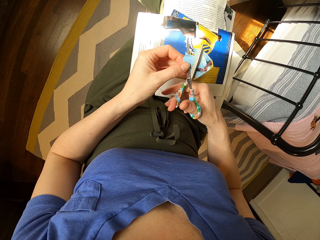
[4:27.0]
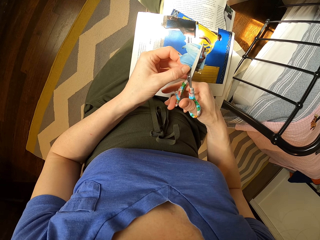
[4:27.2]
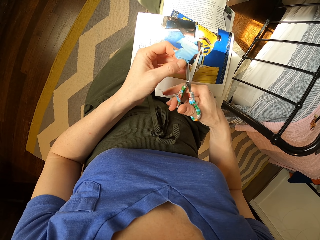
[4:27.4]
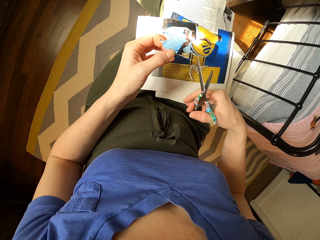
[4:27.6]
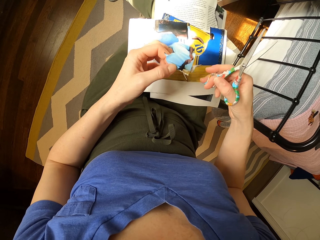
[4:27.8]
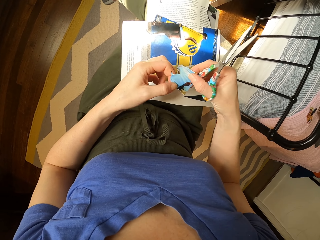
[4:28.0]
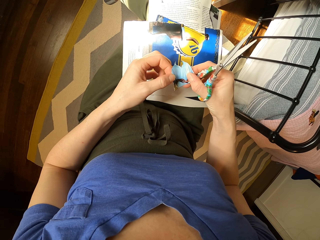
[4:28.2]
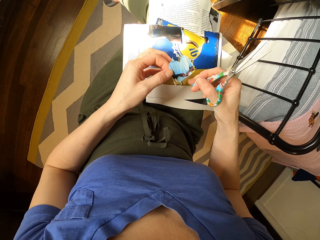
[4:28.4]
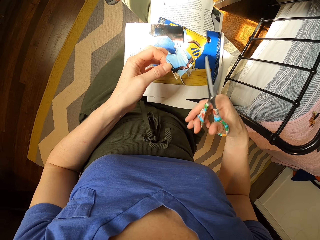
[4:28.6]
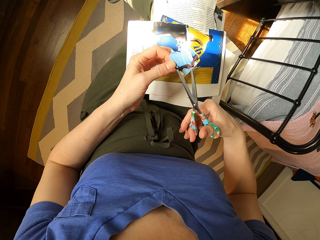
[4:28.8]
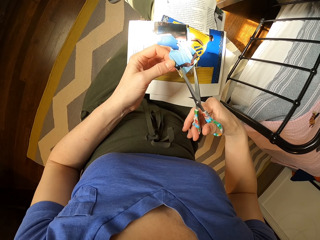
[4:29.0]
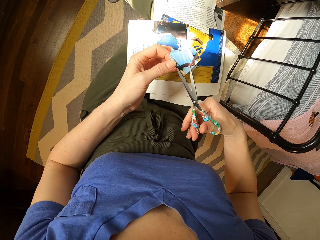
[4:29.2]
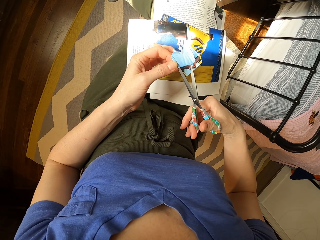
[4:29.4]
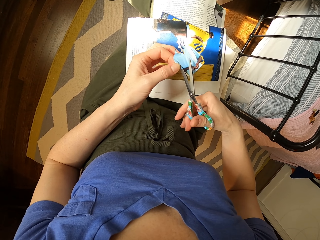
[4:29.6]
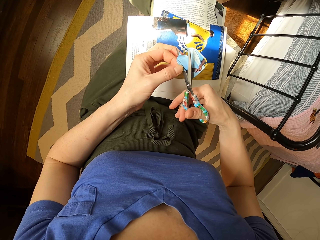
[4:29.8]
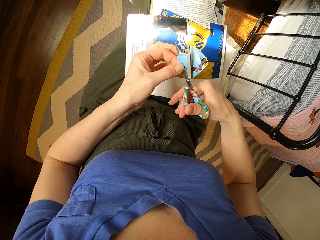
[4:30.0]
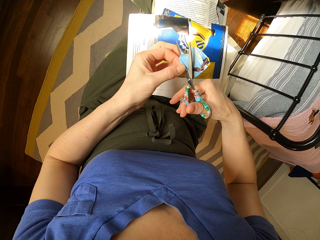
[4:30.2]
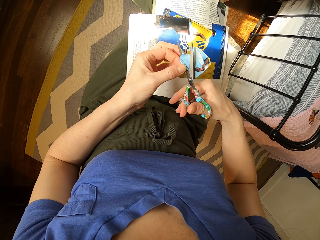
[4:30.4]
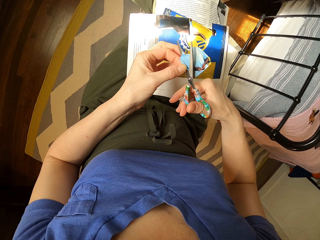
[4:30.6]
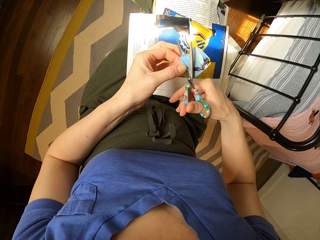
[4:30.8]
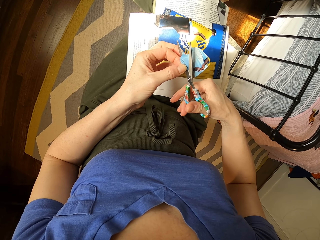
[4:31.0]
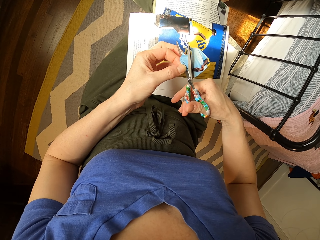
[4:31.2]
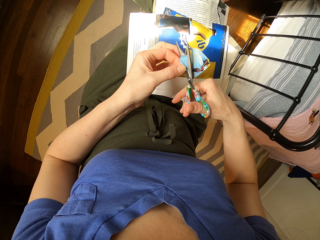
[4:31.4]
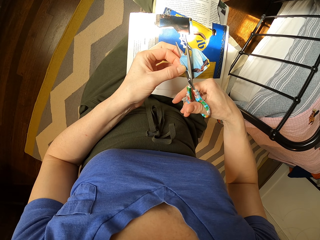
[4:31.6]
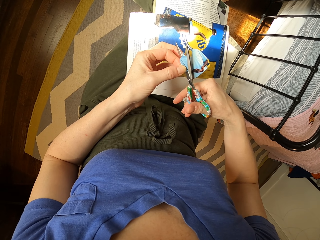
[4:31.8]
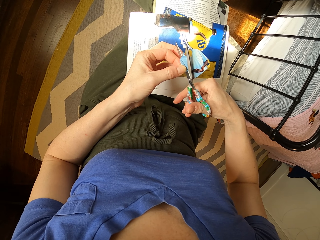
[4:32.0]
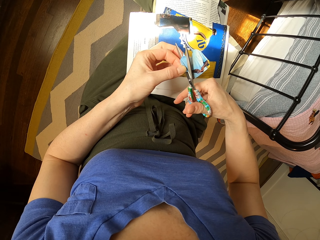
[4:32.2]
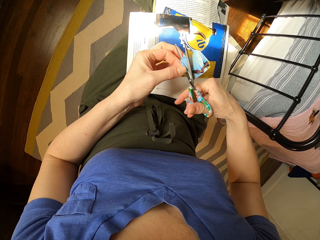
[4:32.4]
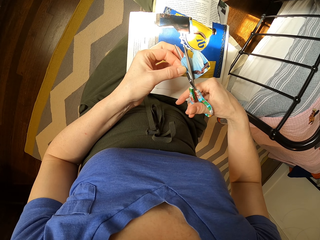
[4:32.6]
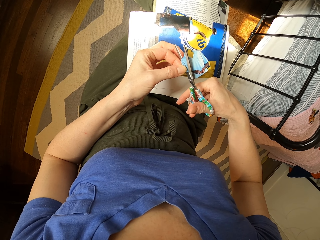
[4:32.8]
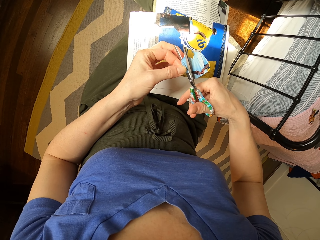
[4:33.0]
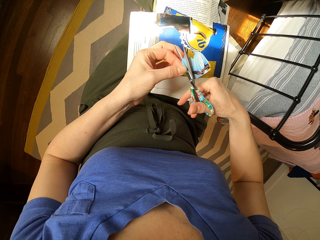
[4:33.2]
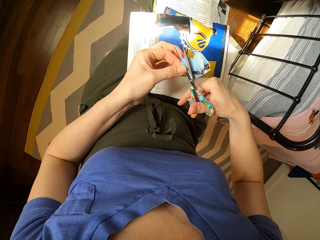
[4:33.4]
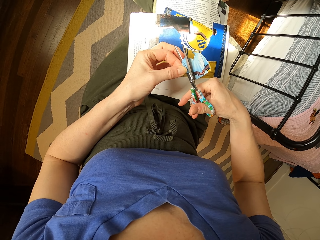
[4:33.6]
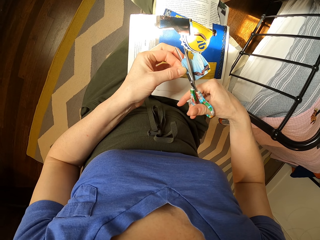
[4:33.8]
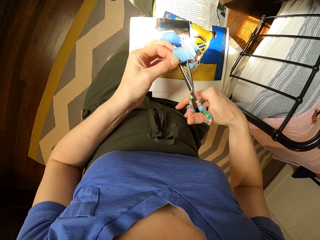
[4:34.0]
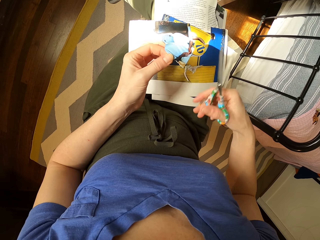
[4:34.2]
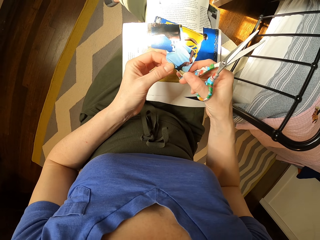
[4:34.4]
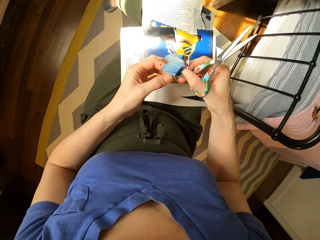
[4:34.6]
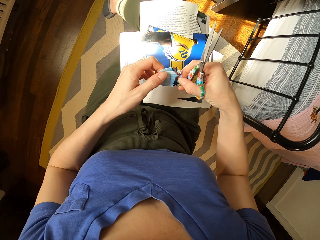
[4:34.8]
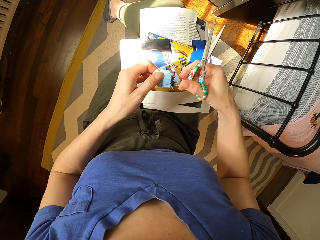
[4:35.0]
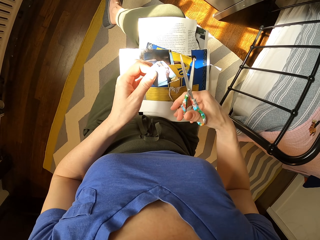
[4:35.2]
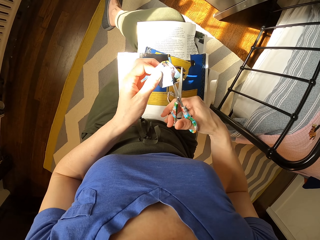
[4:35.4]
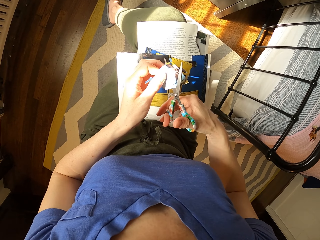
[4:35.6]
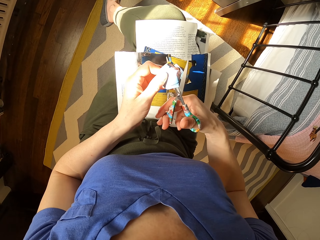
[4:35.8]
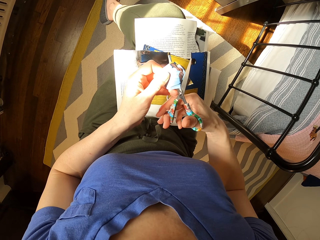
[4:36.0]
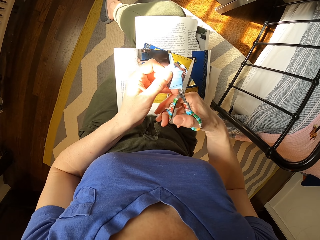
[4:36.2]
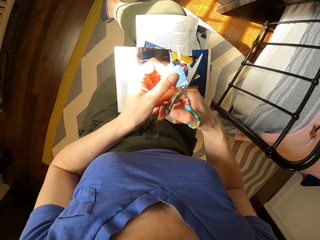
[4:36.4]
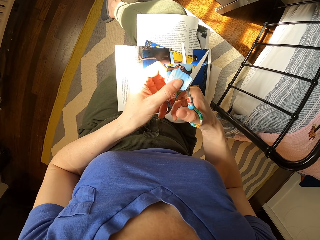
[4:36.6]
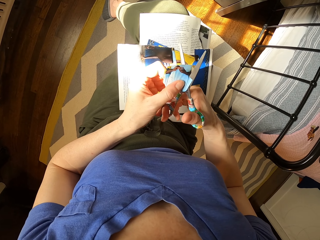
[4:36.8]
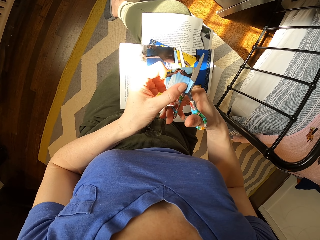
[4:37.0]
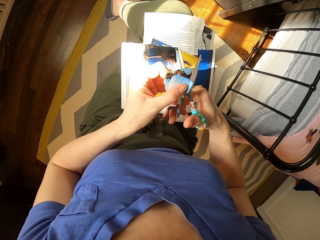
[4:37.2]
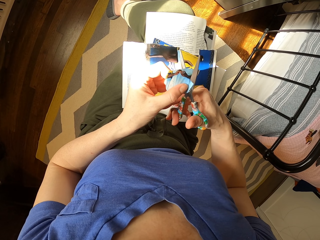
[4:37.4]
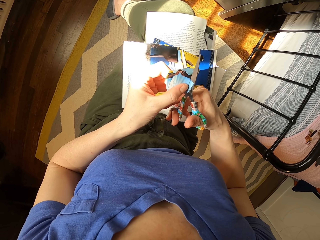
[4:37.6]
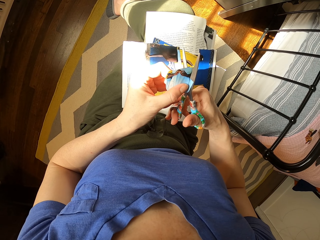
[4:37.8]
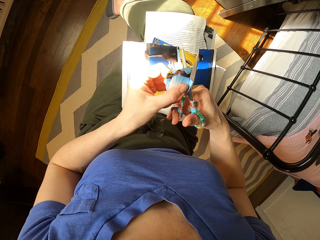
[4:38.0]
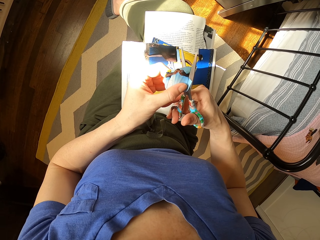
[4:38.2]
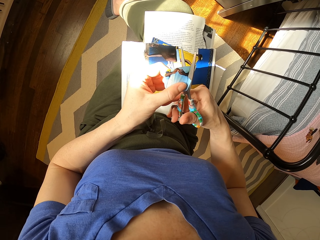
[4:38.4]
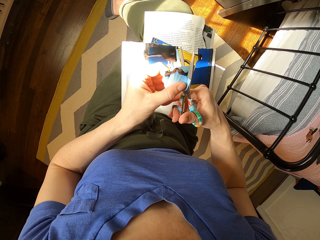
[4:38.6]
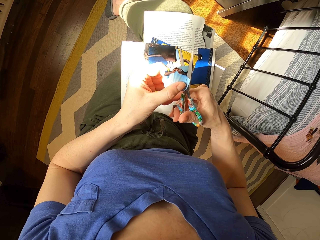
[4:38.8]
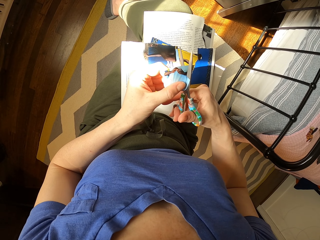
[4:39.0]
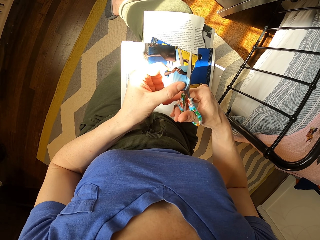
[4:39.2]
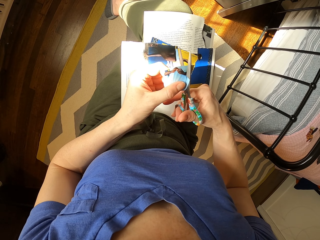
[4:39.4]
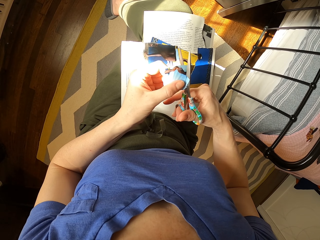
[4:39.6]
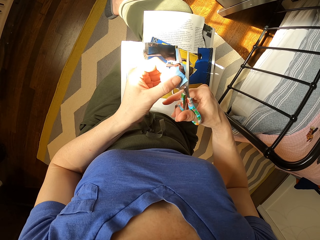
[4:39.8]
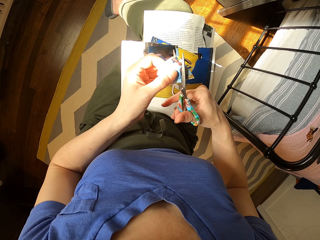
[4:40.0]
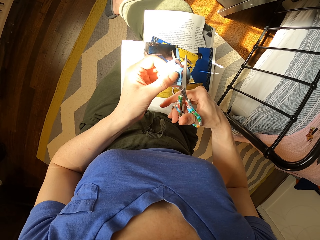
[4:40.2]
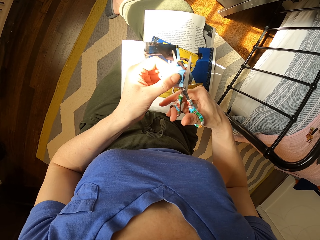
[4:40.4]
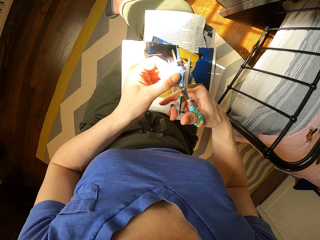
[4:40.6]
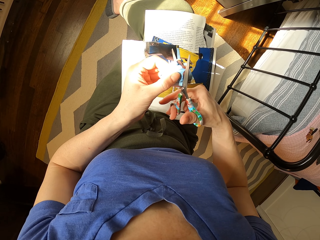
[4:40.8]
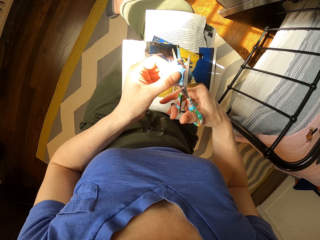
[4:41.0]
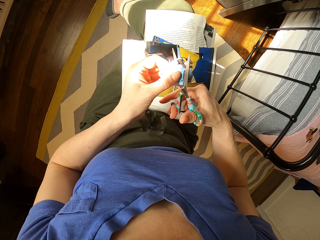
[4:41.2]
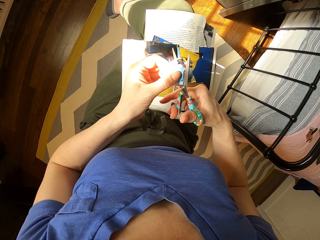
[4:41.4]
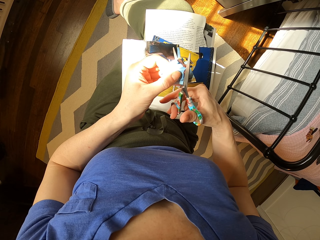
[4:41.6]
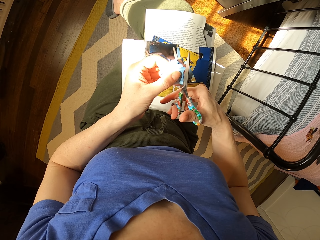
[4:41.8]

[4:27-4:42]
The camera wearer lifts the paper. They cut the paper. They lift the scissors. They cut the paper.

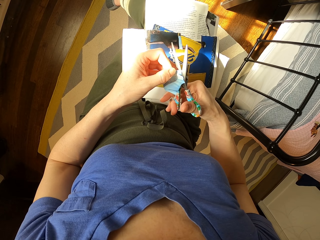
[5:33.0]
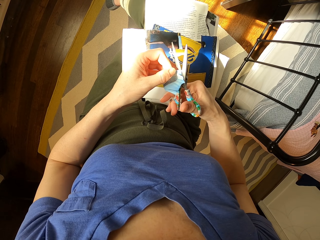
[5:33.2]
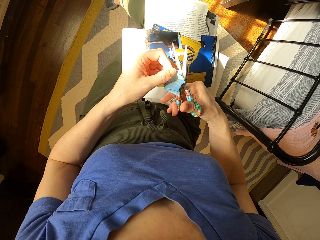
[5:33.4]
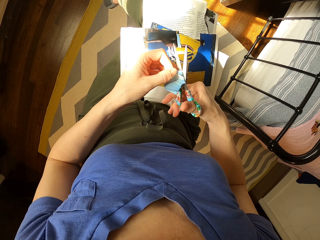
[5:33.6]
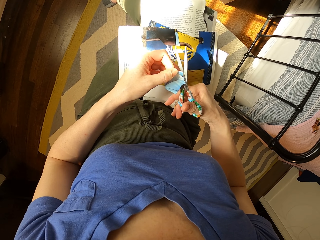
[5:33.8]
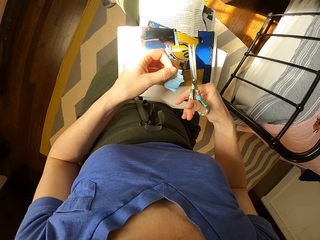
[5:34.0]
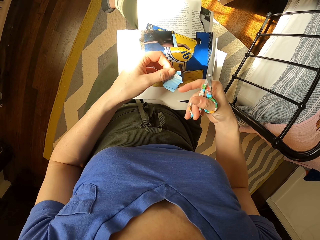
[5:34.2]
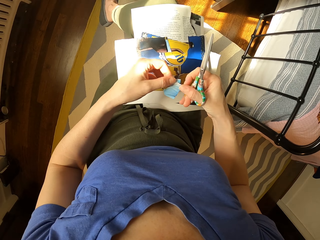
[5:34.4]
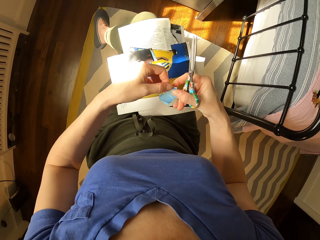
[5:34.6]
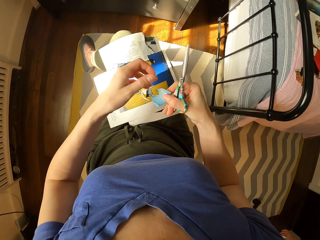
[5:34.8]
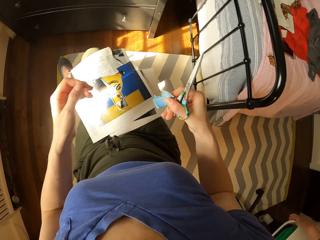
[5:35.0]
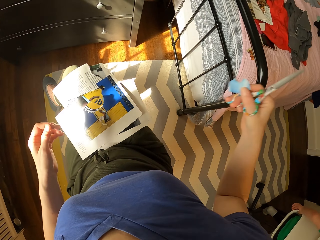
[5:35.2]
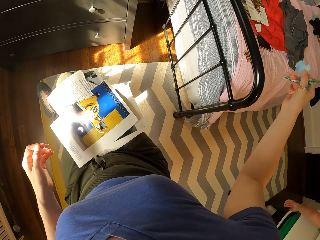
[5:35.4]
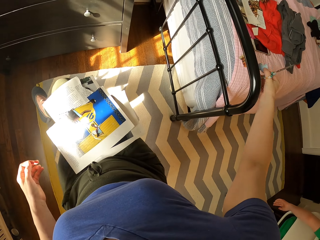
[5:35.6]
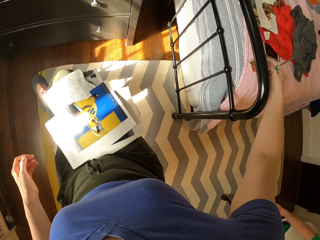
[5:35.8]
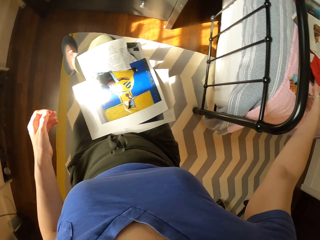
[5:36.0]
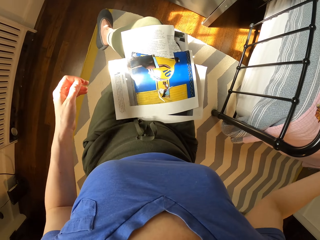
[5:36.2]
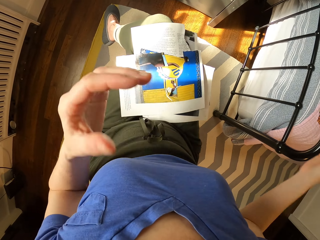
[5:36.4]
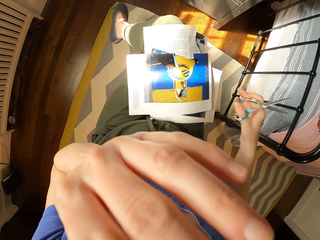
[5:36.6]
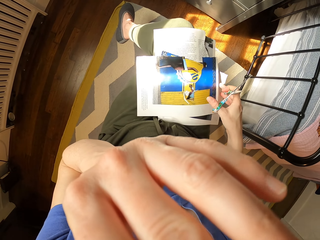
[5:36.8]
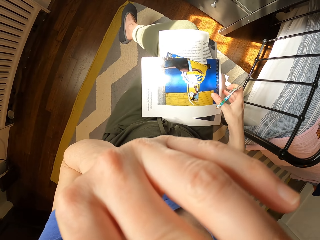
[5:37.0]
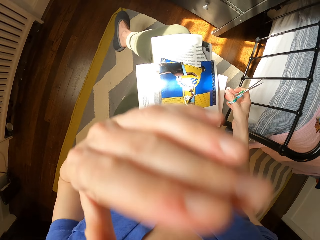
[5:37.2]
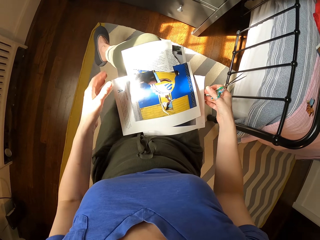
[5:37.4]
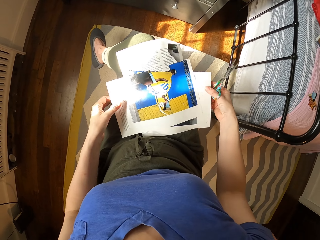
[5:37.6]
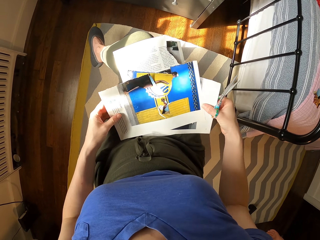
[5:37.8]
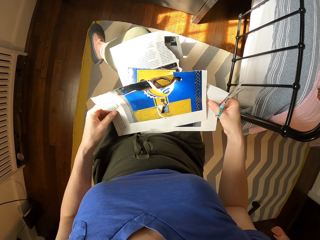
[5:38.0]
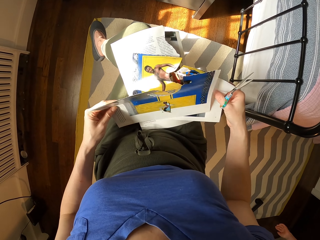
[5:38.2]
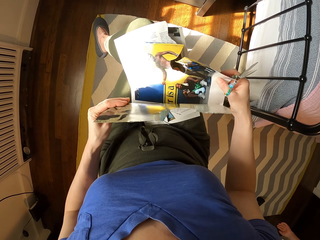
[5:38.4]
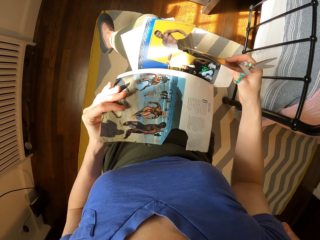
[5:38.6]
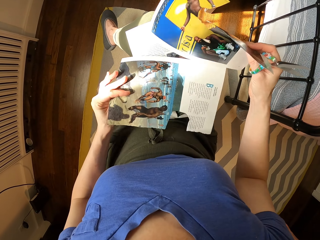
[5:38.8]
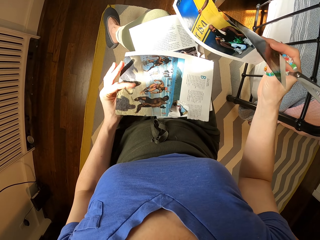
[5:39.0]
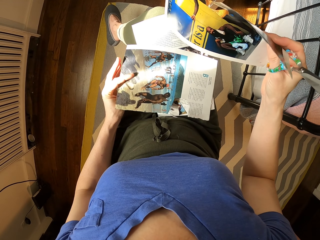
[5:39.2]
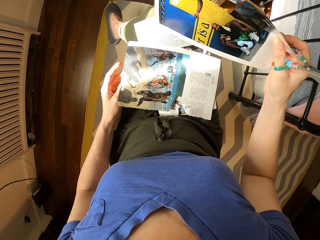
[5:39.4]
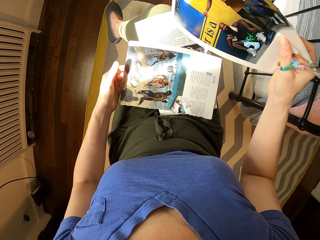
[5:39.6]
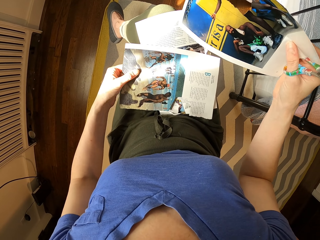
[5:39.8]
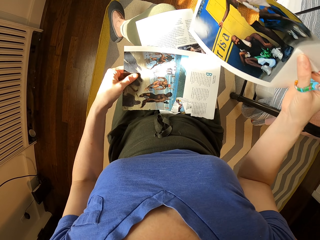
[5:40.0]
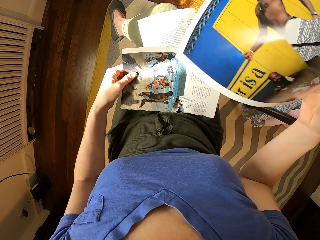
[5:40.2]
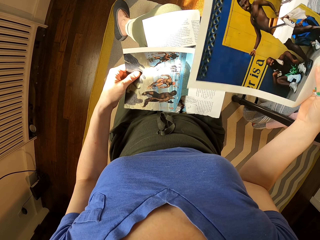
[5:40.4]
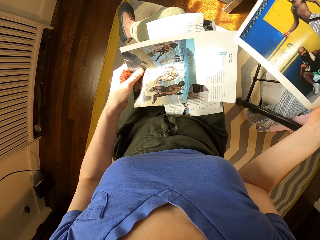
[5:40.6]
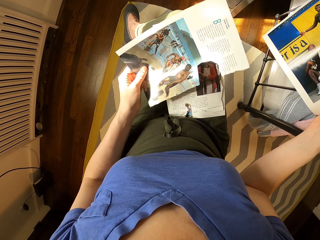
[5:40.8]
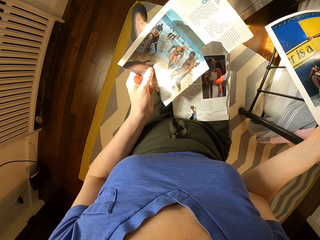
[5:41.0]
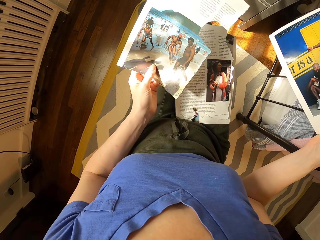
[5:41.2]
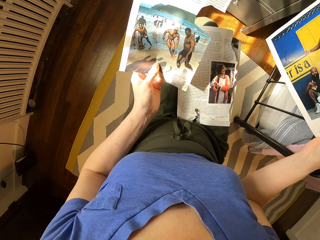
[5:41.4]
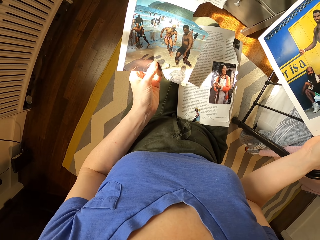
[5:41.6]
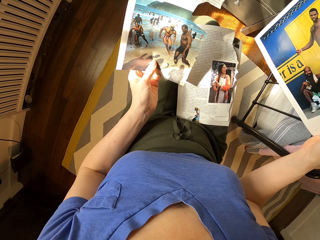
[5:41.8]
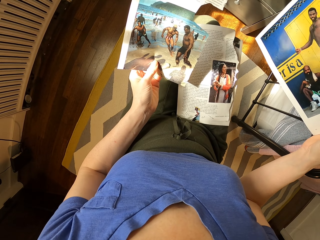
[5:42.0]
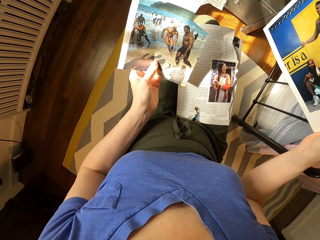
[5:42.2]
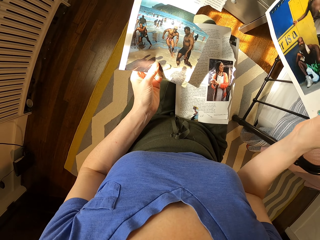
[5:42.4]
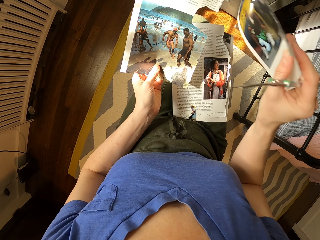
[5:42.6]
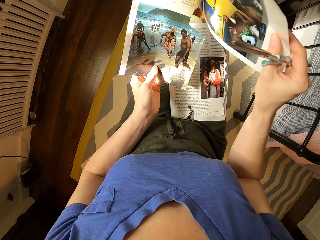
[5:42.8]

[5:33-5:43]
The camera wearer lifts the scissors. She puts the paper on the bed. She lifts a hand. She touches part of her face. She lifts the paper and looks at the papers. She turns the paper.
